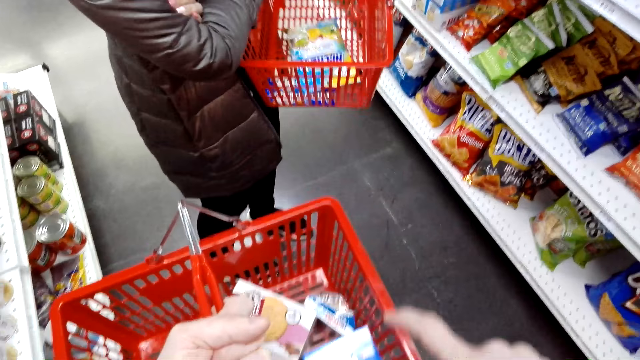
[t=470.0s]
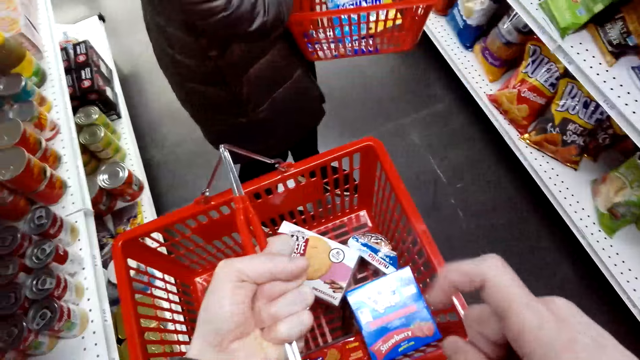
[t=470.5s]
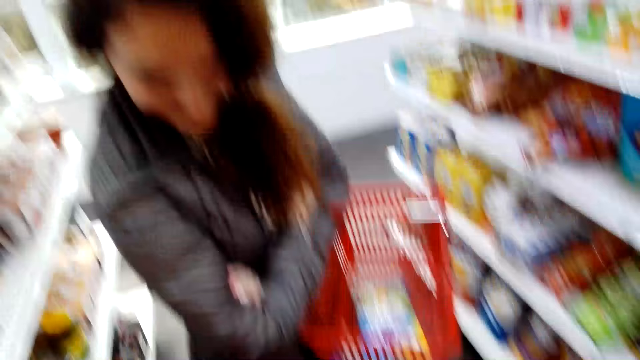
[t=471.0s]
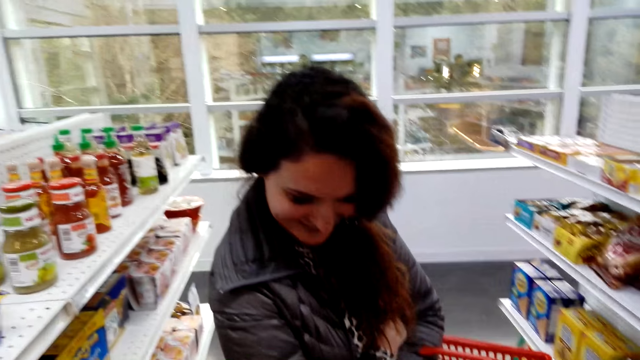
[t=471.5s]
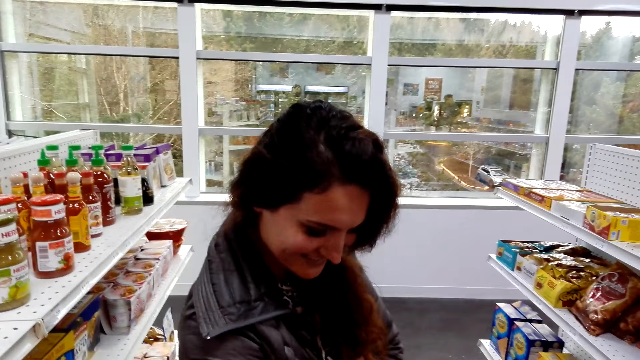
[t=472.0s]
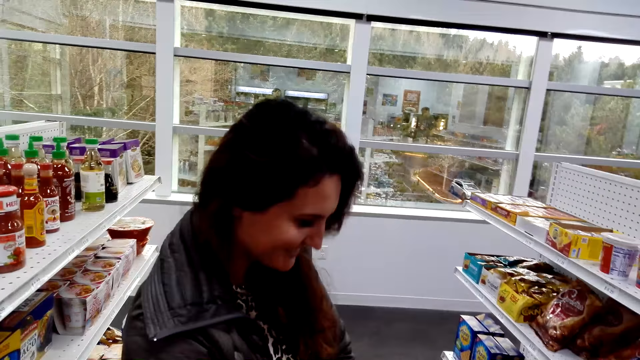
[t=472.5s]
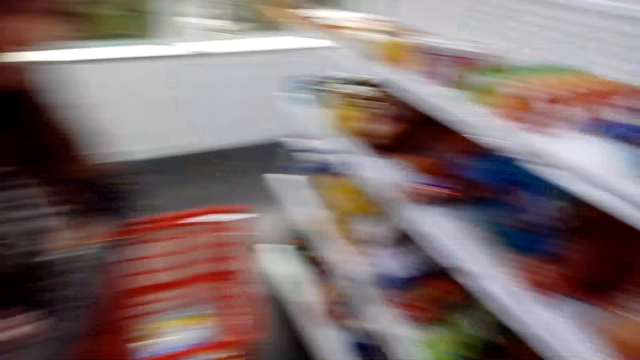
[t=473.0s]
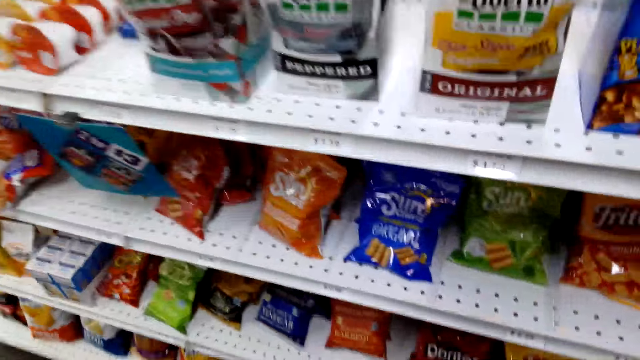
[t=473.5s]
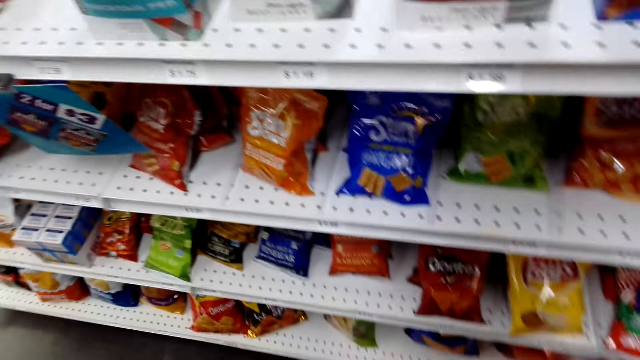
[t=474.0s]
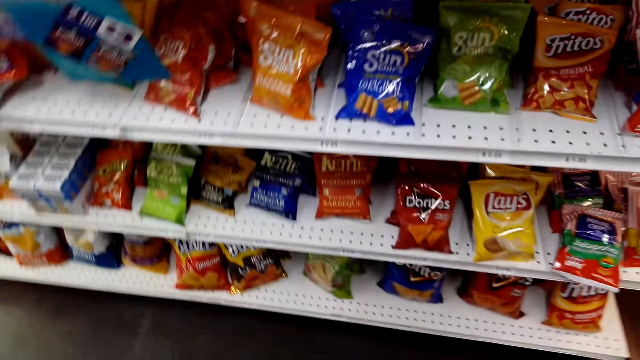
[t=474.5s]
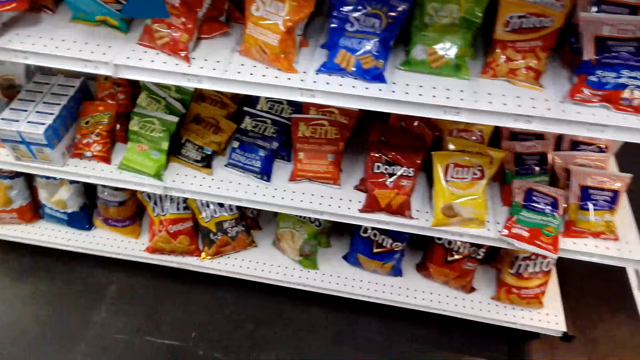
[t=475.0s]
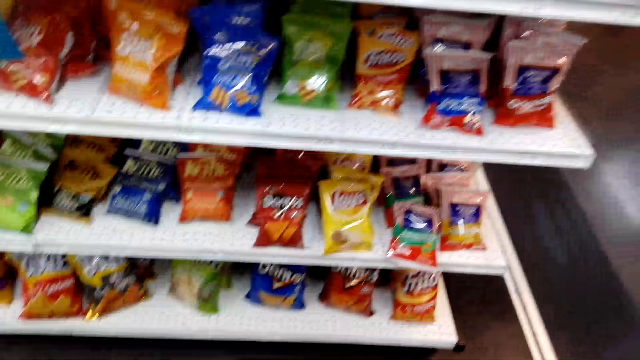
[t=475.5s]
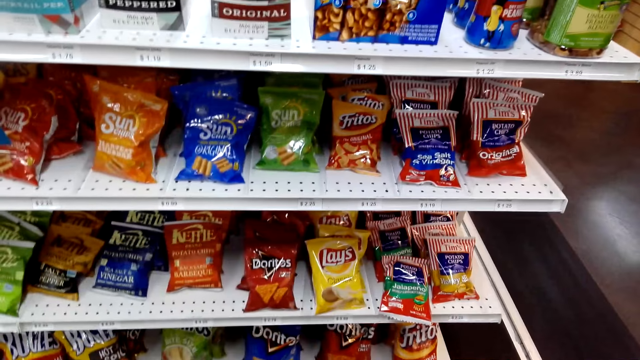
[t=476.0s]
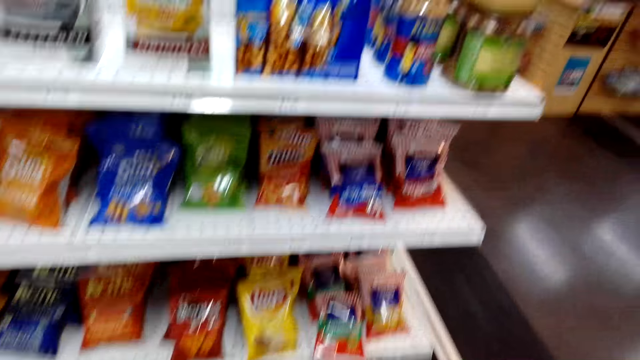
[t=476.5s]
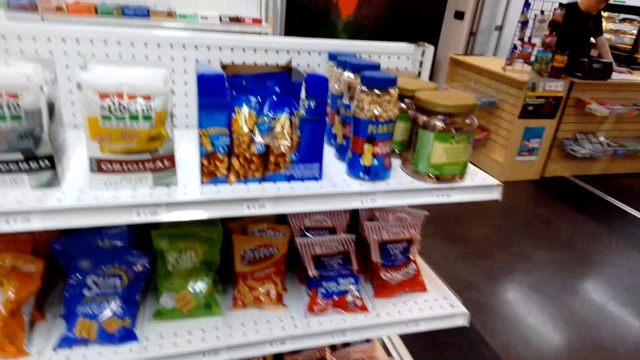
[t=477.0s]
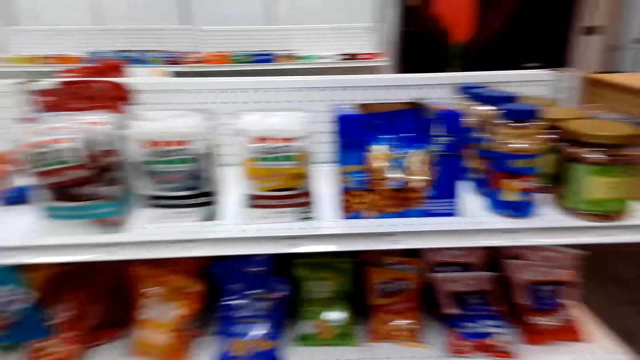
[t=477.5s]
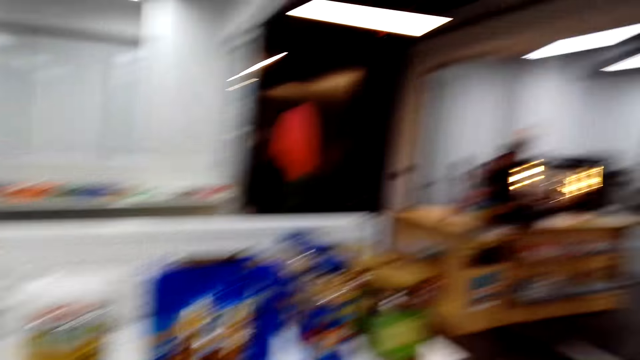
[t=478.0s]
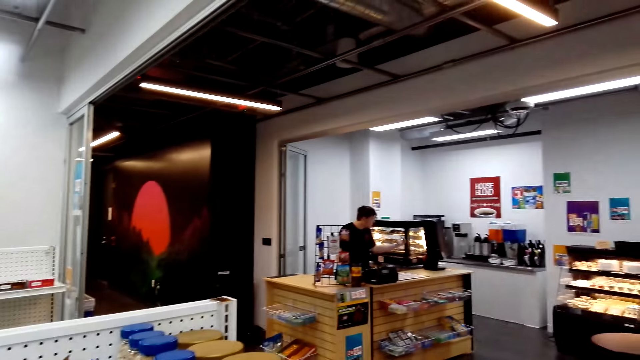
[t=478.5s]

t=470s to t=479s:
The camera wearer points to items in his shopping basket. He looks at snacks on the shelves.

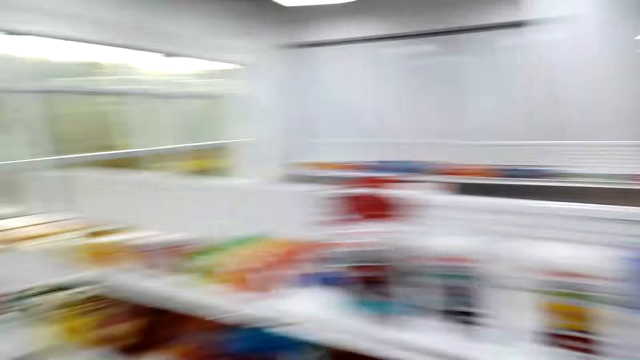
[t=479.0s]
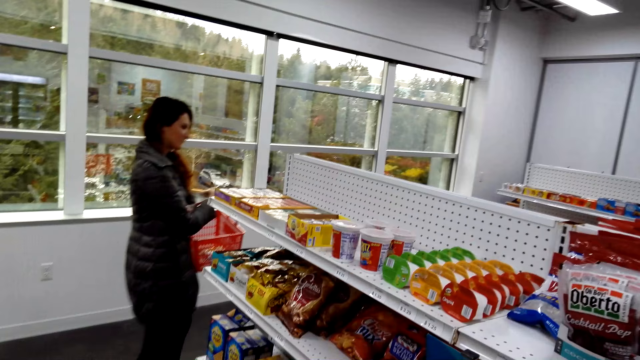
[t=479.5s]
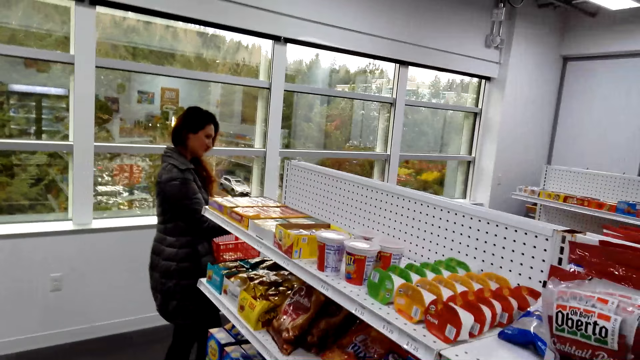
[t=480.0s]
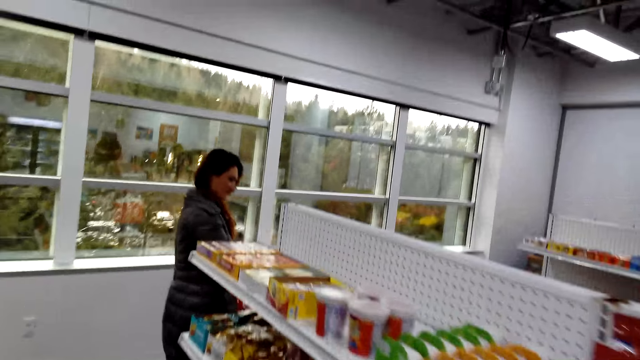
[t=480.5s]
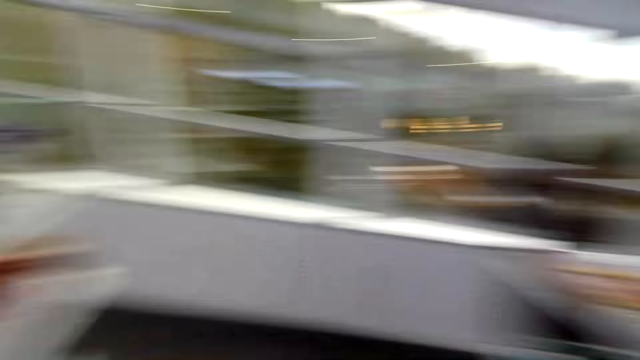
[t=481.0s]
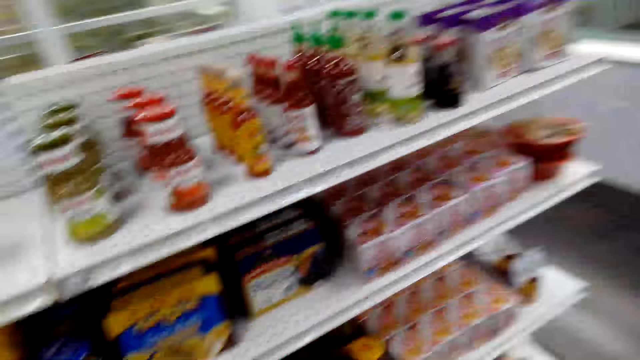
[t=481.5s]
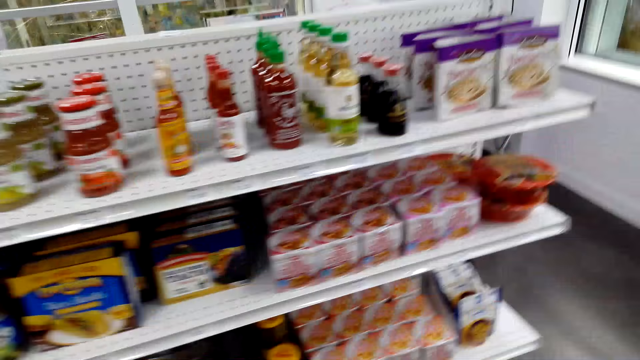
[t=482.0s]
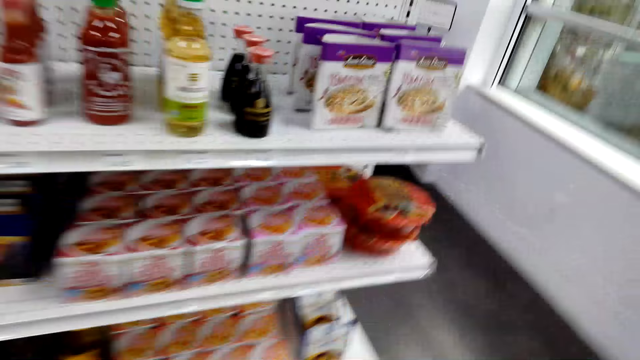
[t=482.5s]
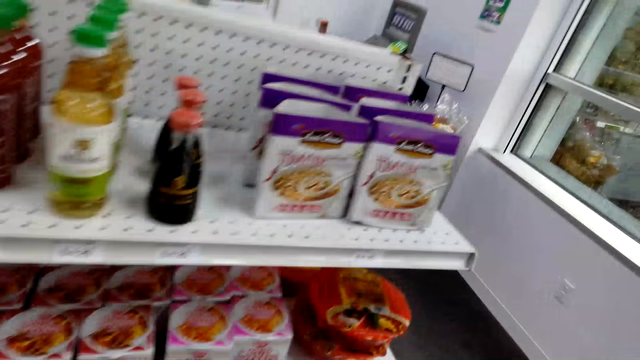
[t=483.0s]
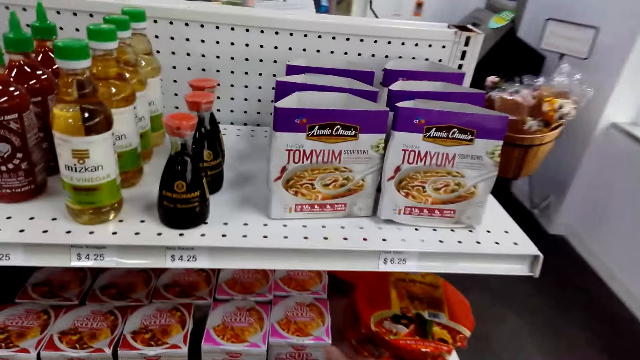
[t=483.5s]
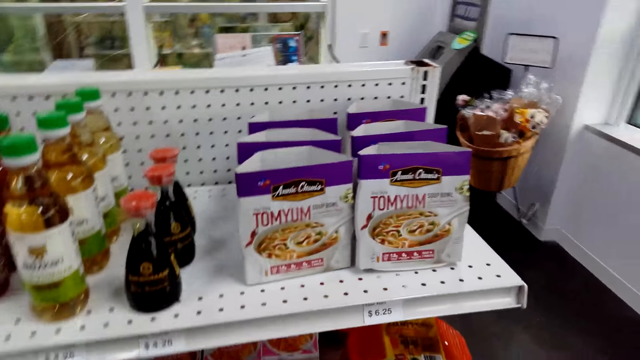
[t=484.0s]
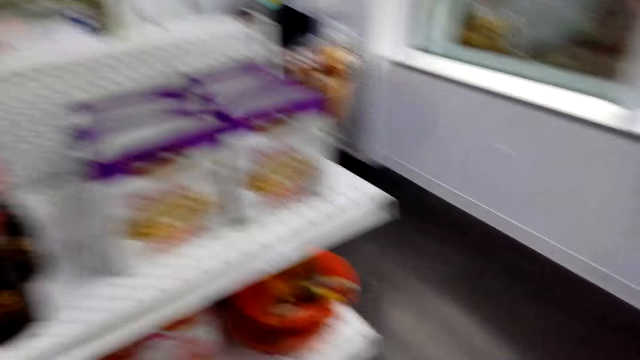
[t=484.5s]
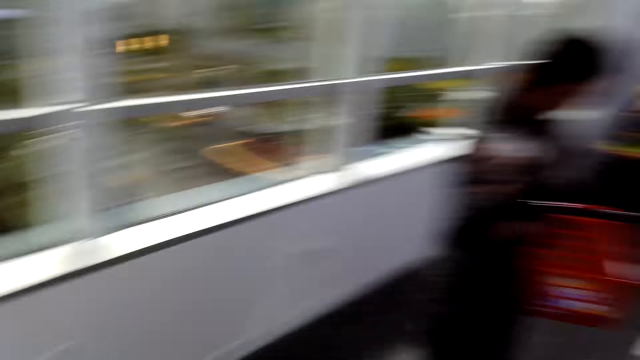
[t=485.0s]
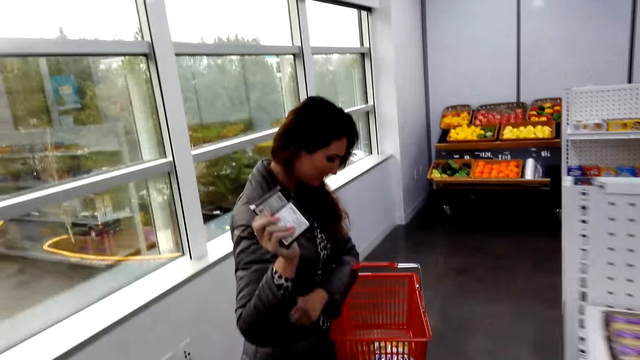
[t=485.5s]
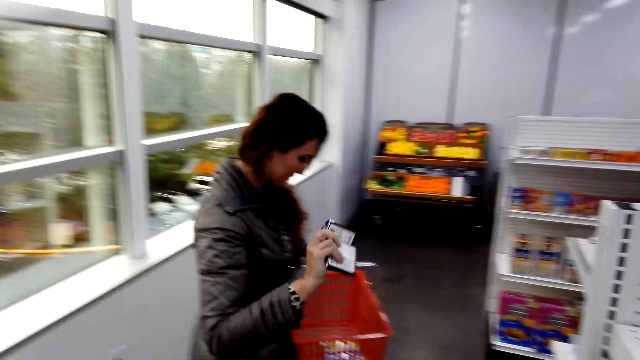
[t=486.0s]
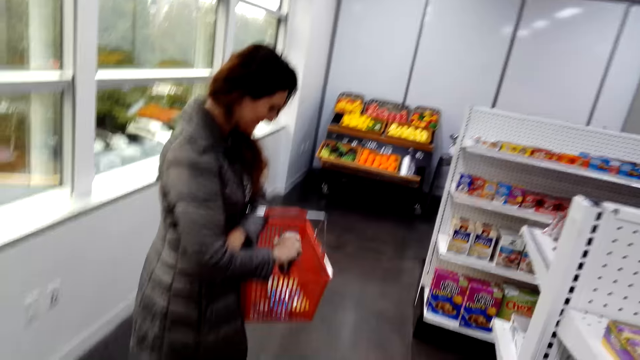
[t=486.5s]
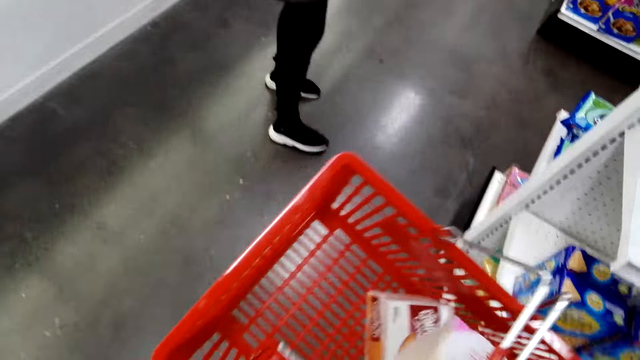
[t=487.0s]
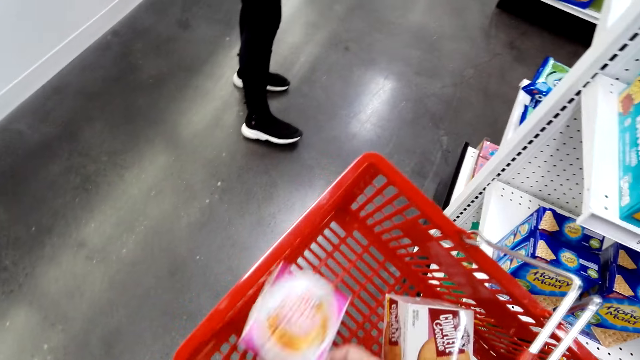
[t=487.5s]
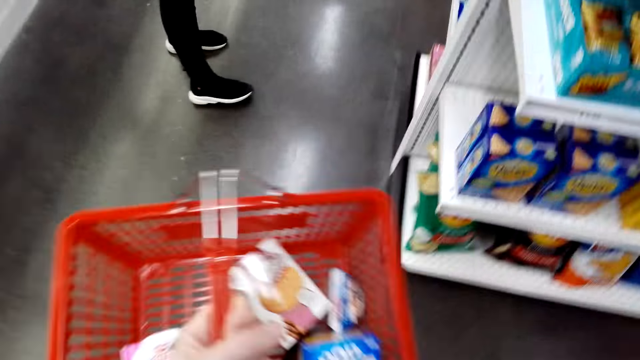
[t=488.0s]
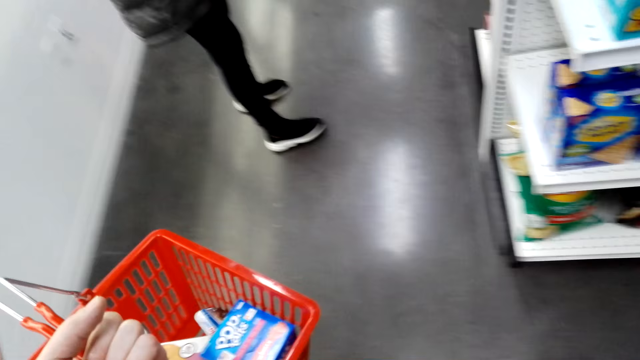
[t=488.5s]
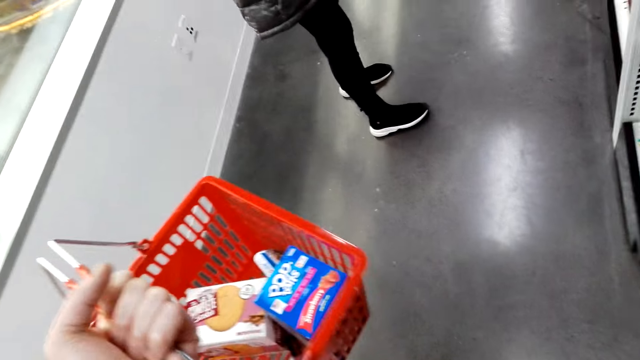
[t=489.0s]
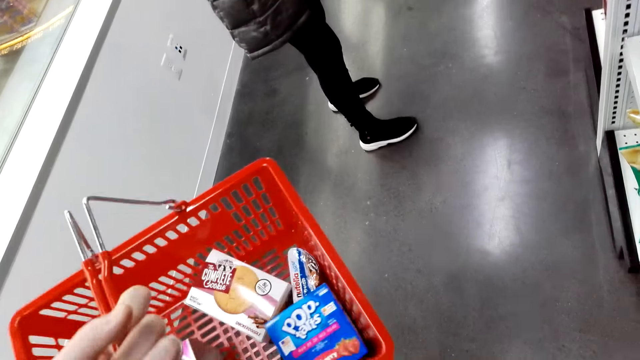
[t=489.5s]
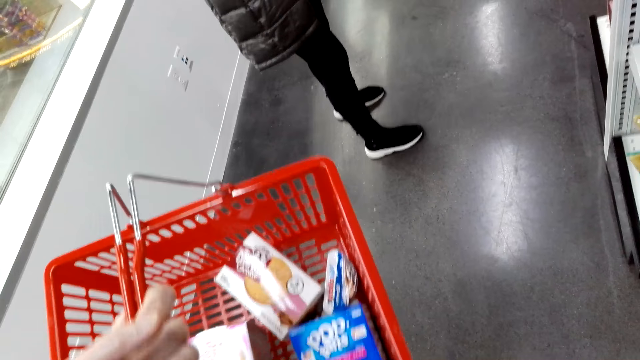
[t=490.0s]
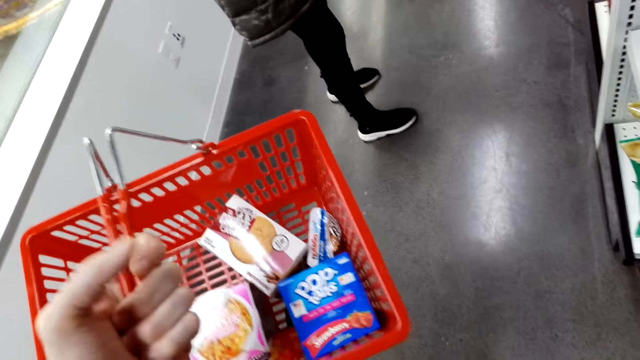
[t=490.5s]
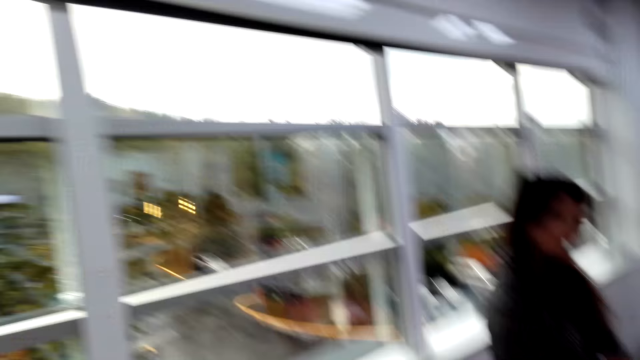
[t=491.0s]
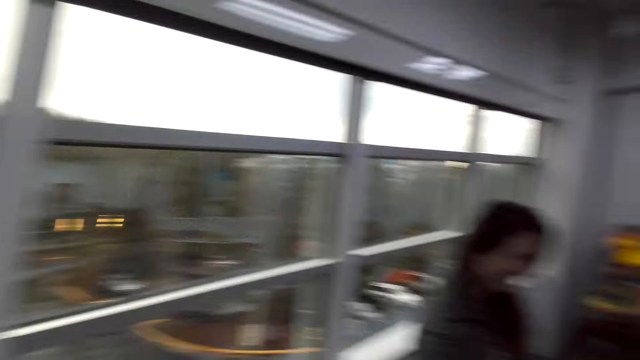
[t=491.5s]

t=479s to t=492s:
The camera wearer walks. They look at snacks on the shelves. They speak. They take a packet of something. A woman speaks to the camera wearer. The woman holds the packet and puts the packet in the tray. The camera wearer places serviette tissue in the shopping basket. They speak to the woman.
